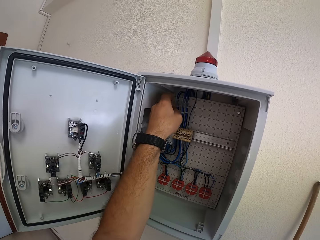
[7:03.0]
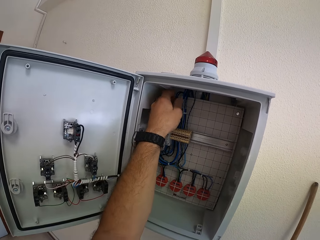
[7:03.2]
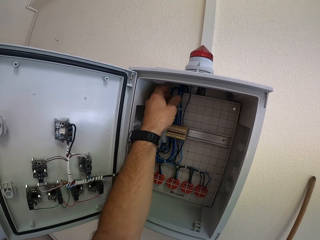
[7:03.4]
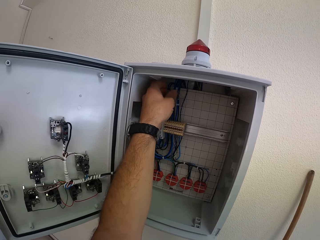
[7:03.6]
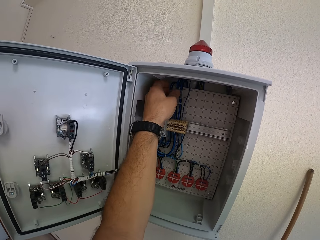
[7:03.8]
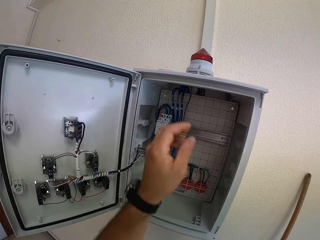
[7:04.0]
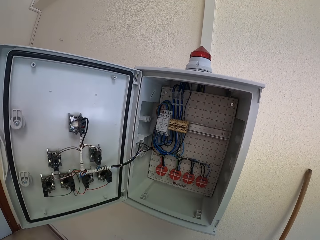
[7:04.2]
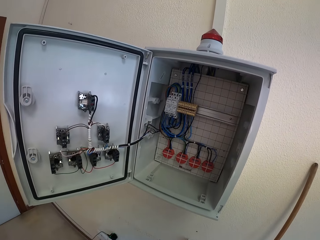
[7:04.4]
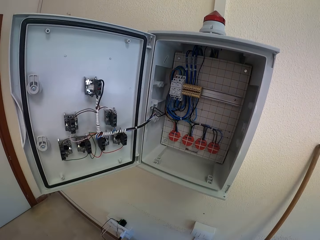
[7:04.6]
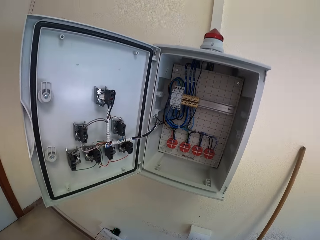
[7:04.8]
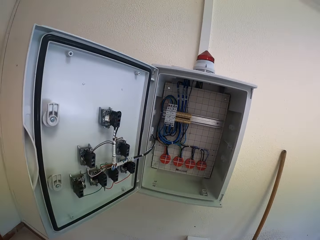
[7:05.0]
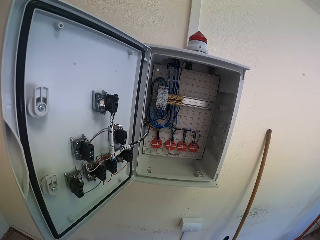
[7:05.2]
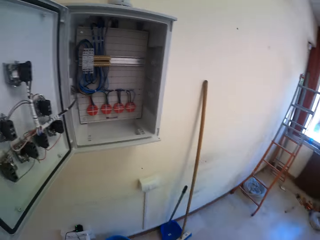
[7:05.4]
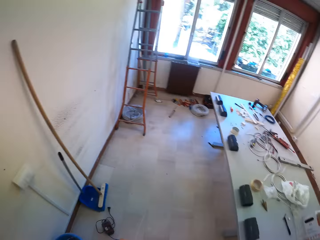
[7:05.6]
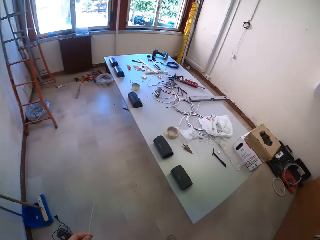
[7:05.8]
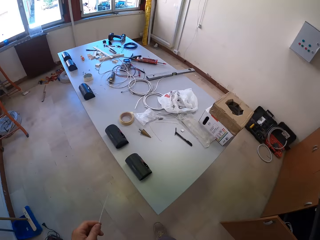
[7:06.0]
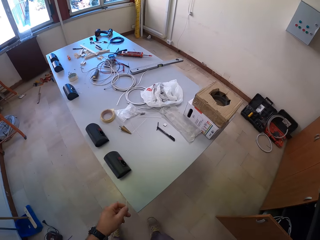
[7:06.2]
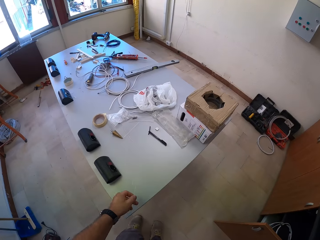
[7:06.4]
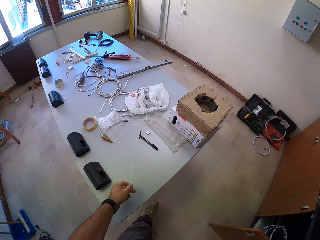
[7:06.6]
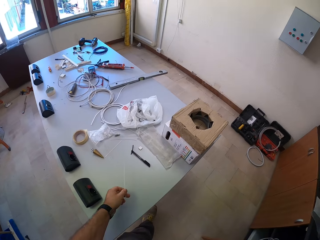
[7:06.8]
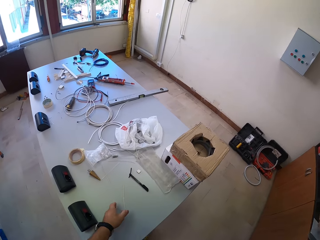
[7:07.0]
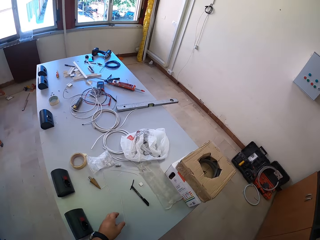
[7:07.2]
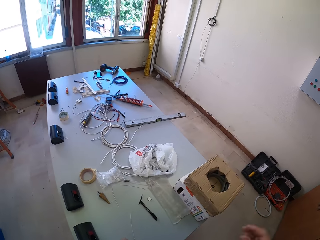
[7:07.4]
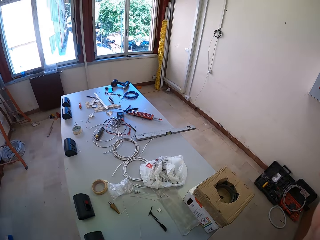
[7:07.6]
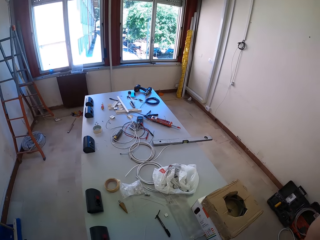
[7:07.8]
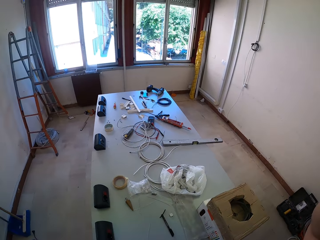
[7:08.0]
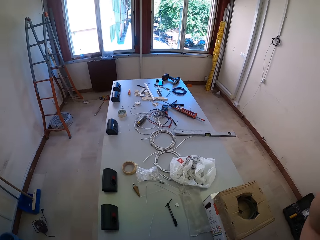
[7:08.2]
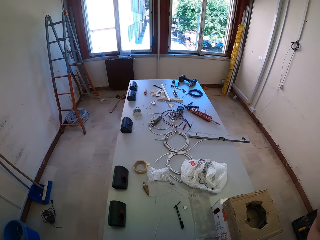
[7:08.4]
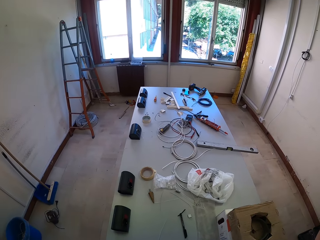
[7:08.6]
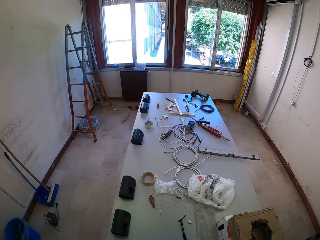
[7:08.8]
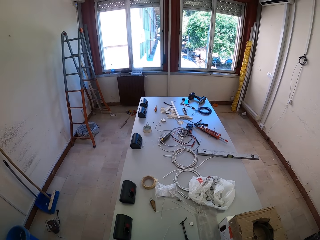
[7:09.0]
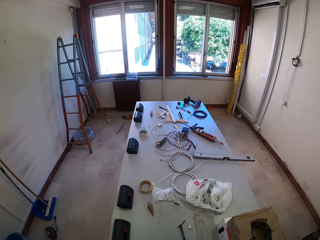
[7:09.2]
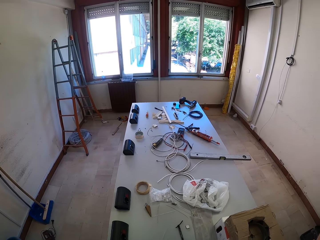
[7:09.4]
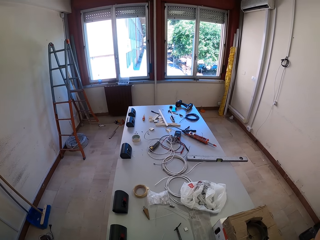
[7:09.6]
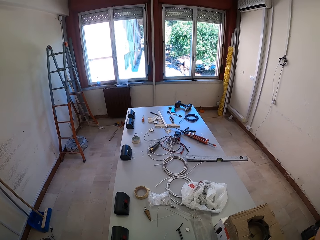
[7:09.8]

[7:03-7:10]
The camera wearer removes his left hand from the circuit box. He moves towards the table. He drops the cable tie on the table.
